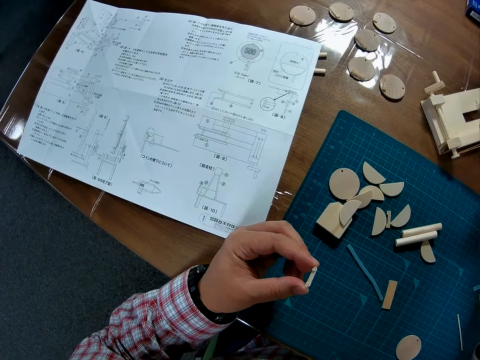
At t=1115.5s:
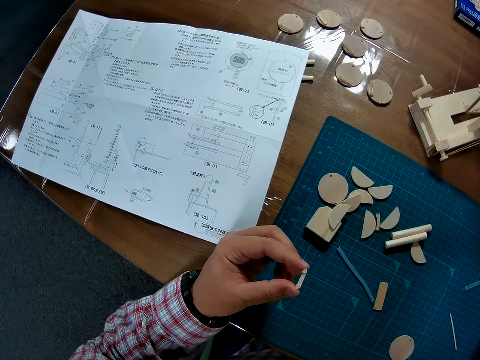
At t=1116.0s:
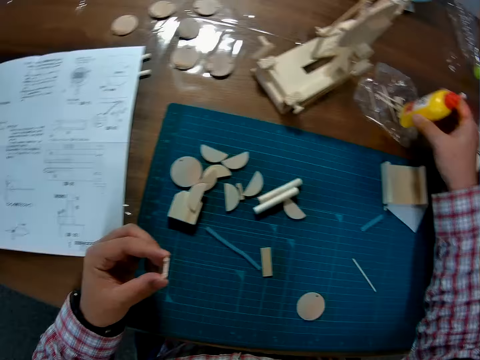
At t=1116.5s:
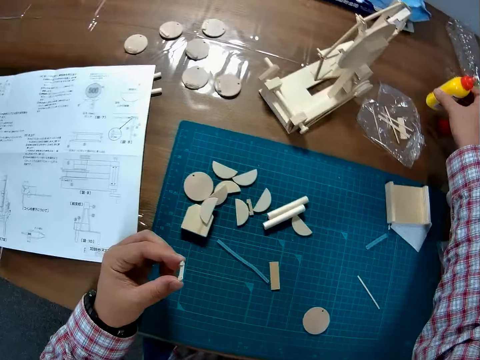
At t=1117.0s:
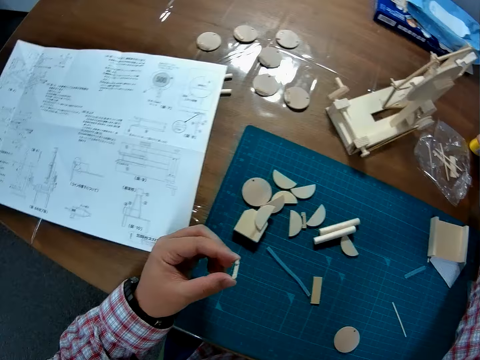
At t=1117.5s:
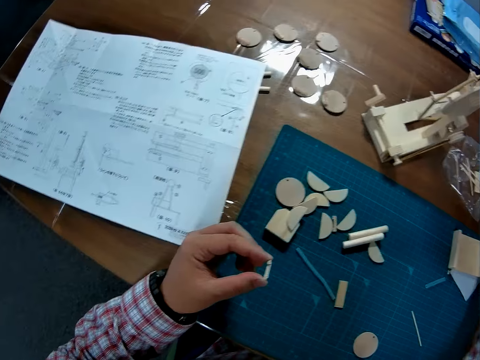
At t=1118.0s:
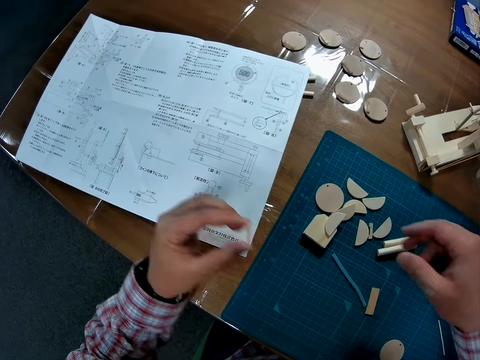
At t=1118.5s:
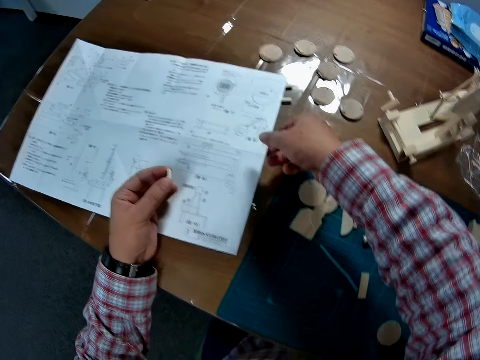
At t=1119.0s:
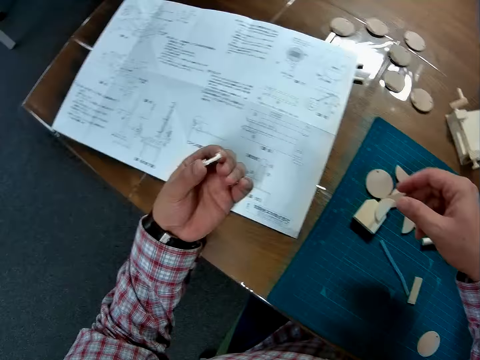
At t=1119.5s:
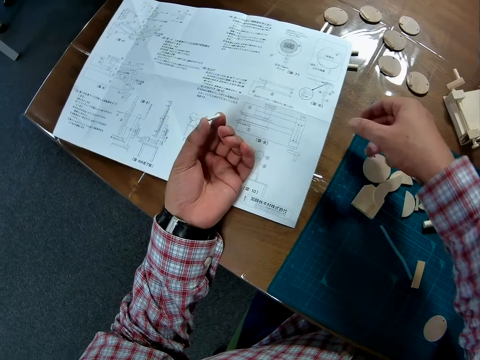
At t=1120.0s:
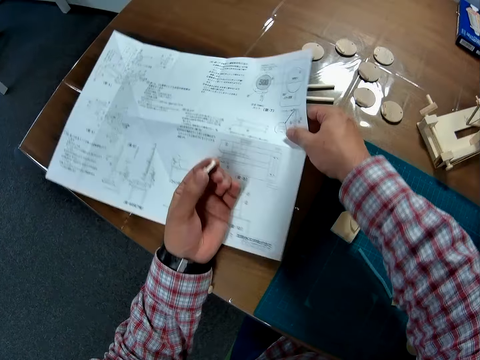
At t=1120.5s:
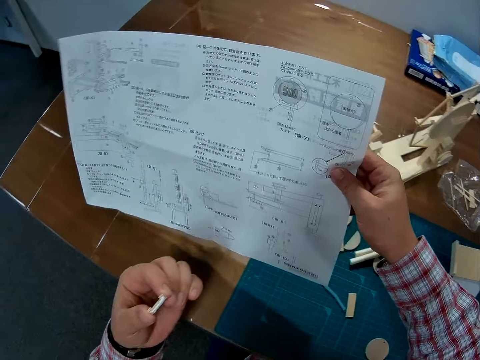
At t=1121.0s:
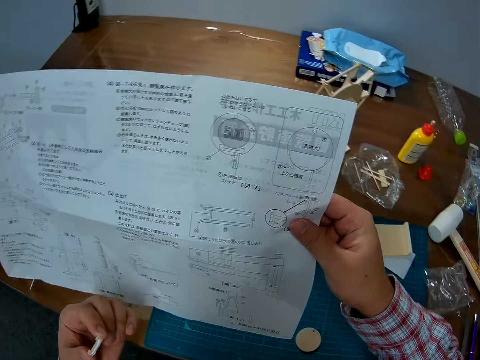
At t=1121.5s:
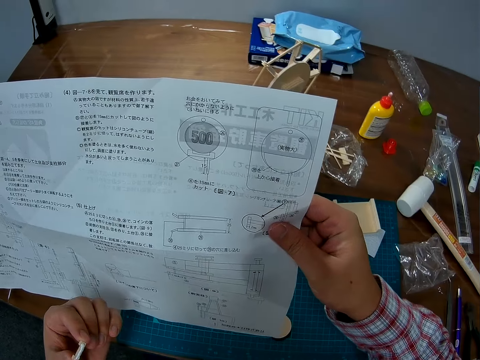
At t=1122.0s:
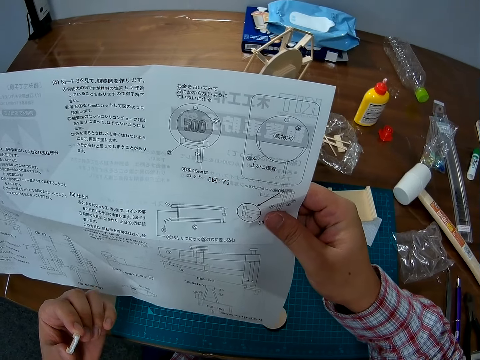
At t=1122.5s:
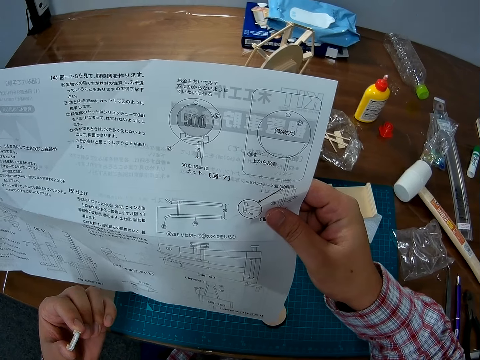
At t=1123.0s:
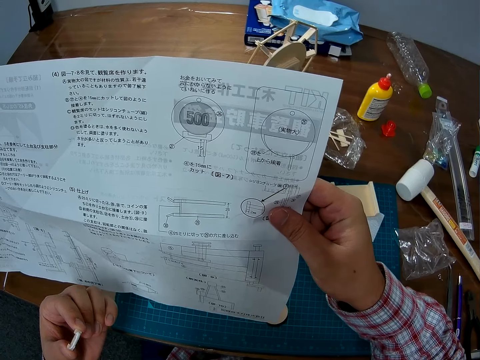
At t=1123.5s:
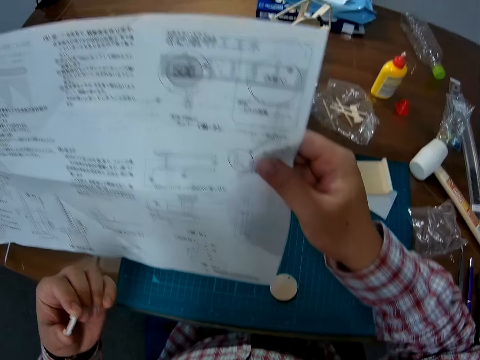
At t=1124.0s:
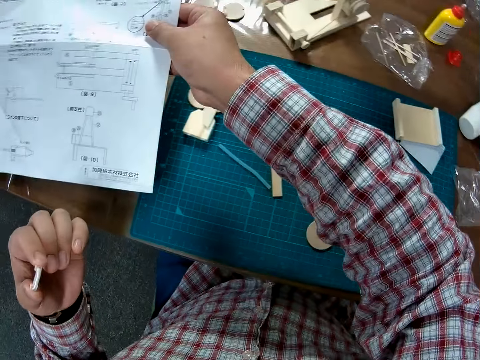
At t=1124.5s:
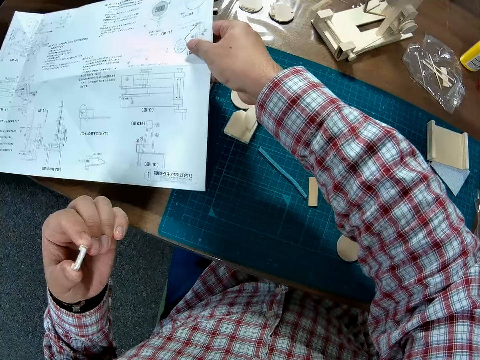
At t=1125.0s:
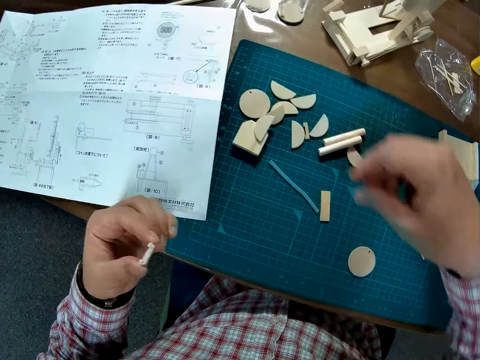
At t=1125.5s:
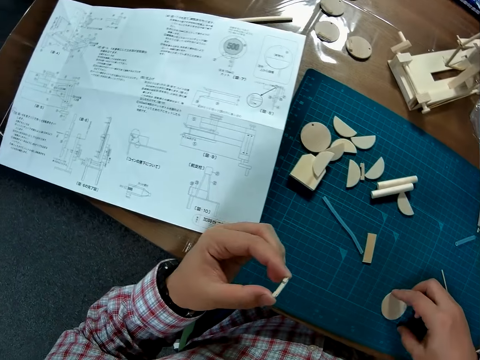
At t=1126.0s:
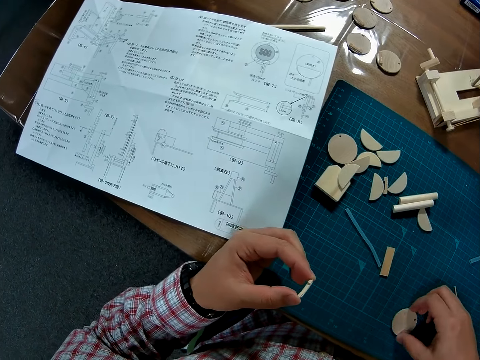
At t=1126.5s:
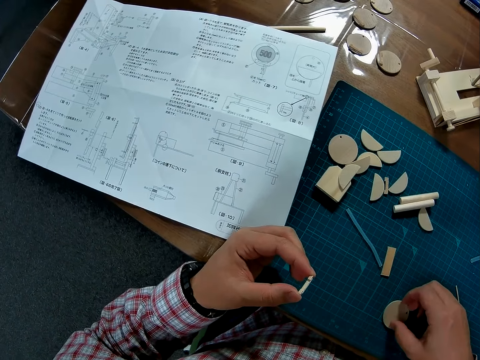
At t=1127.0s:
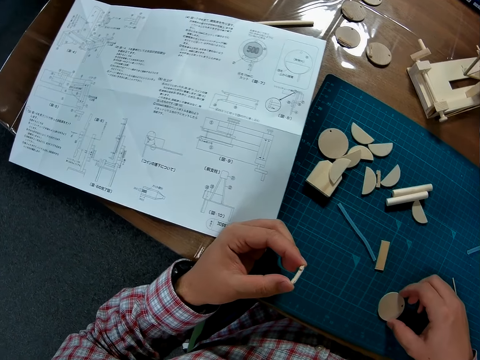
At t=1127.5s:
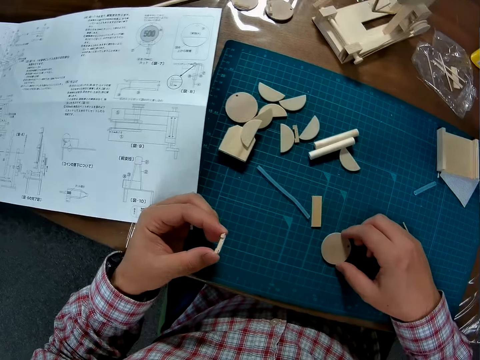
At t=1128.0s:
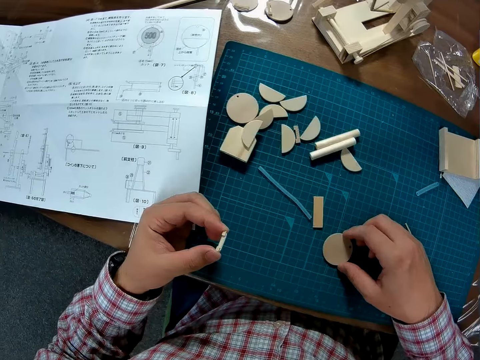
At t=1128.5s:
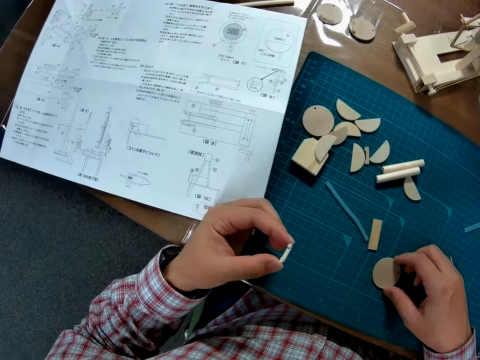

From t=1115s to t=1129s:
The camera wearer puts the glue bottle on the table. He directs the right hand towards a manual paper or sheet. He takes the manual sheet from the table with his right hand. He studies the manual. He places the manual sheet on the table. He adjusts the piece of craft material on the mat craft board.

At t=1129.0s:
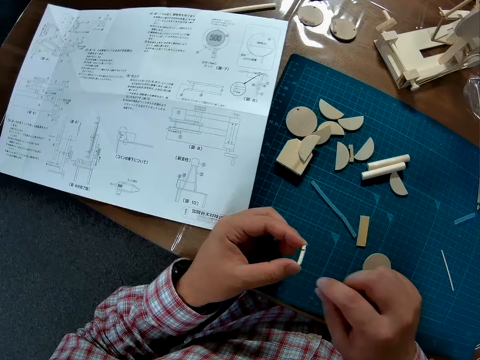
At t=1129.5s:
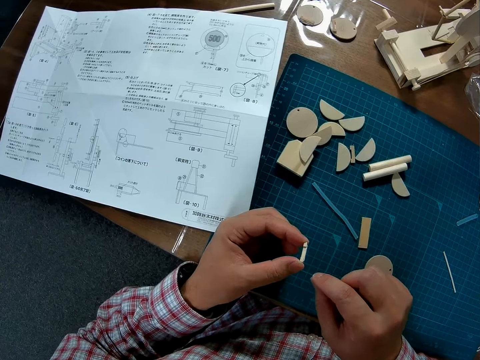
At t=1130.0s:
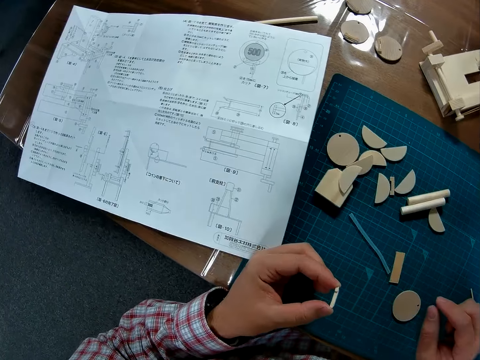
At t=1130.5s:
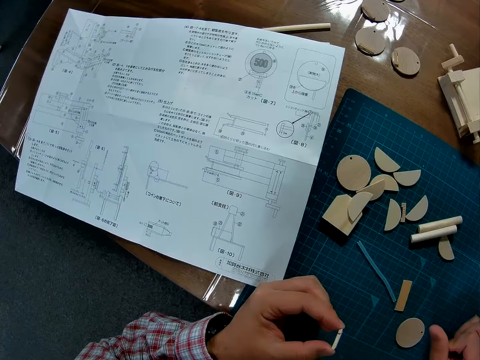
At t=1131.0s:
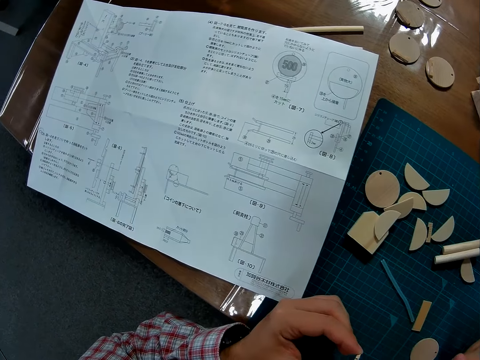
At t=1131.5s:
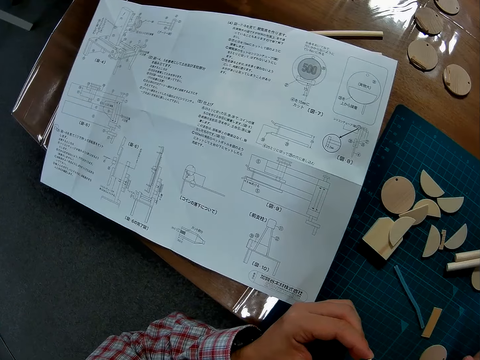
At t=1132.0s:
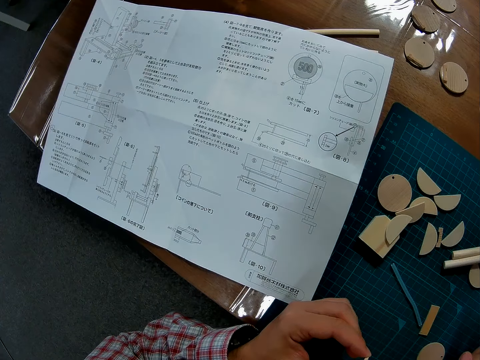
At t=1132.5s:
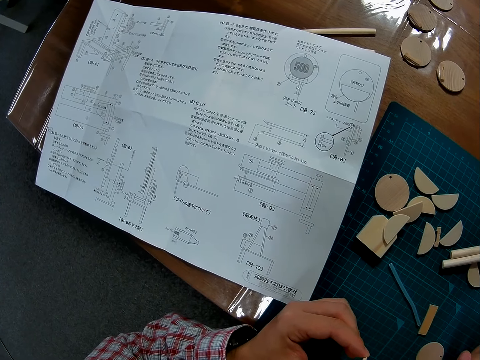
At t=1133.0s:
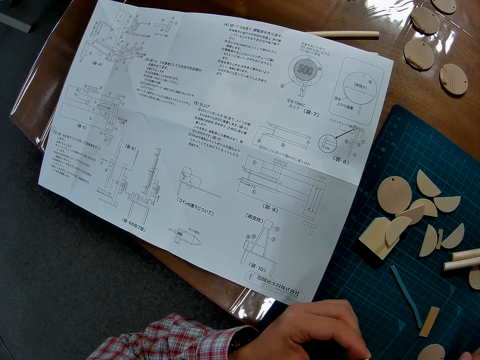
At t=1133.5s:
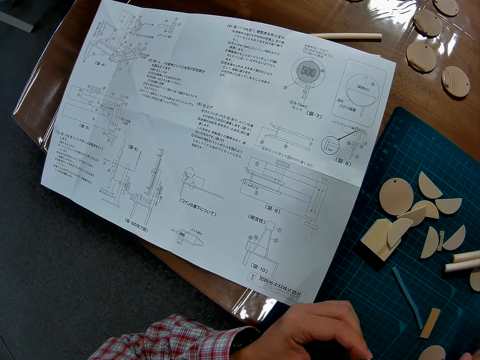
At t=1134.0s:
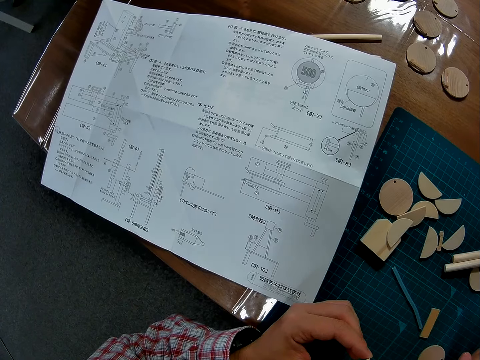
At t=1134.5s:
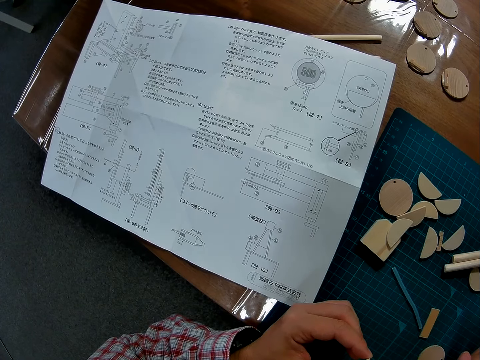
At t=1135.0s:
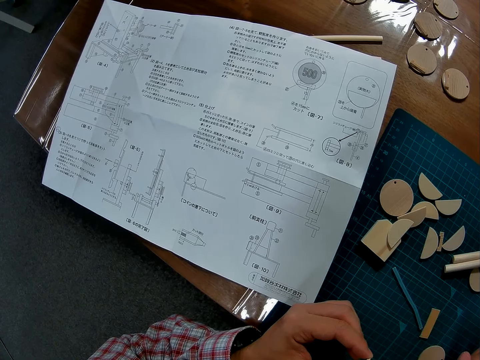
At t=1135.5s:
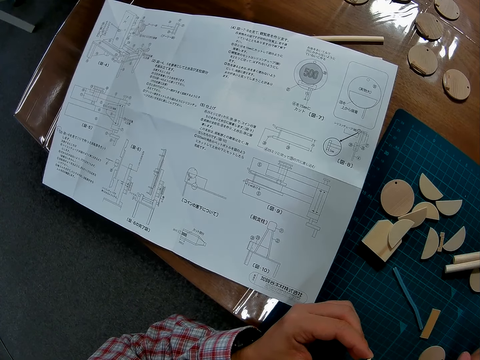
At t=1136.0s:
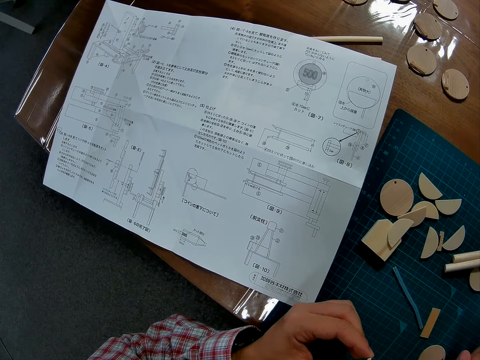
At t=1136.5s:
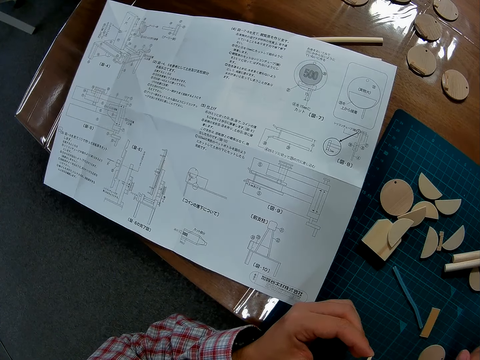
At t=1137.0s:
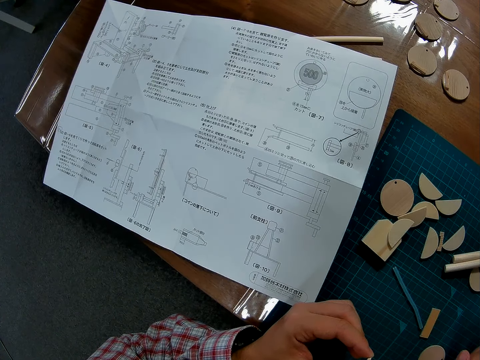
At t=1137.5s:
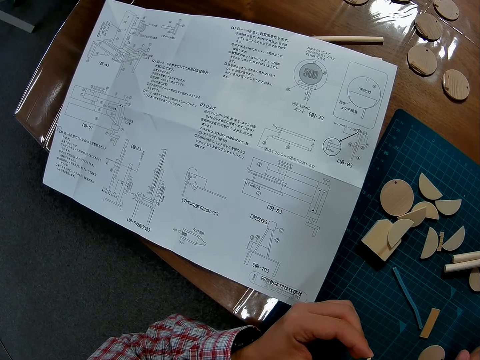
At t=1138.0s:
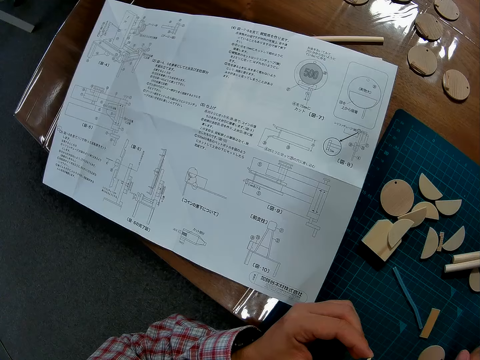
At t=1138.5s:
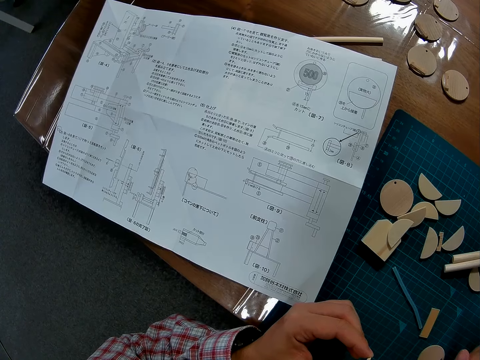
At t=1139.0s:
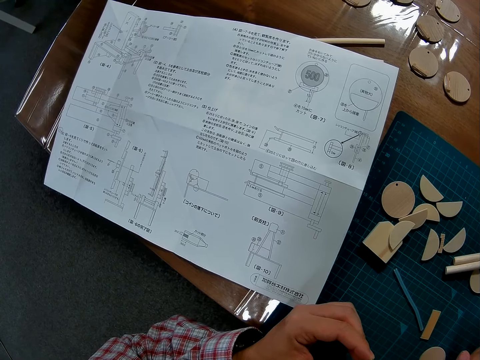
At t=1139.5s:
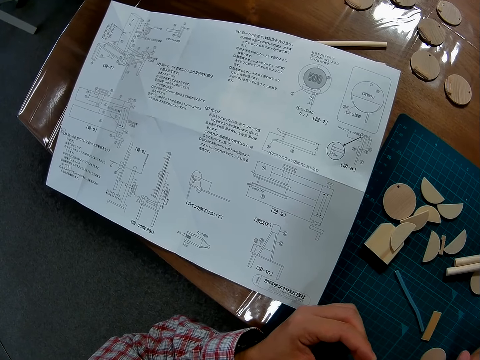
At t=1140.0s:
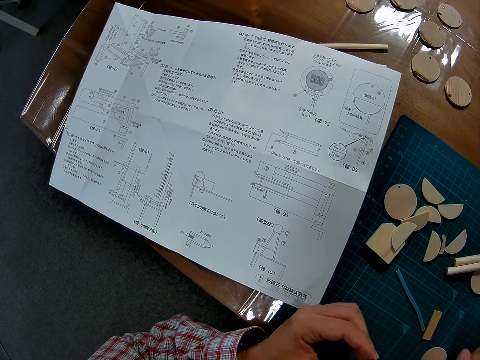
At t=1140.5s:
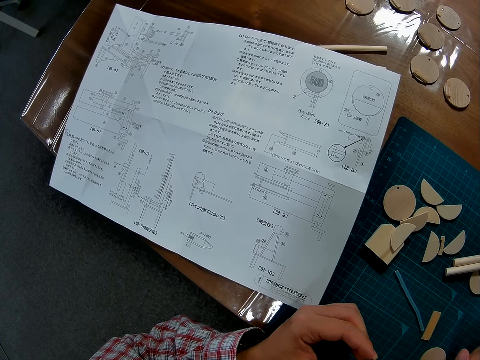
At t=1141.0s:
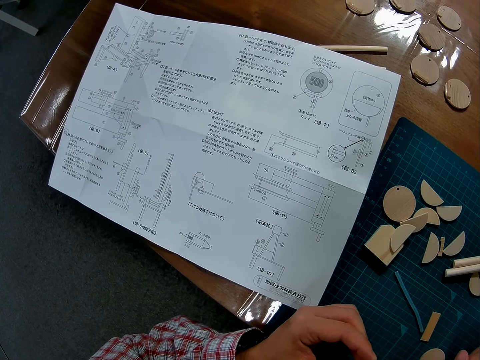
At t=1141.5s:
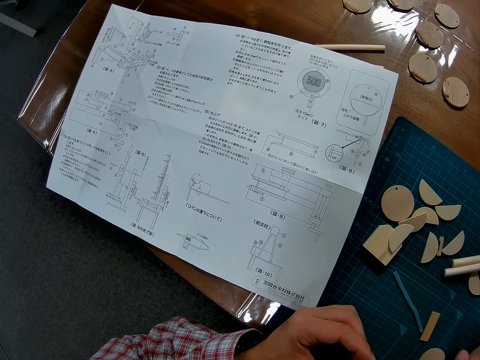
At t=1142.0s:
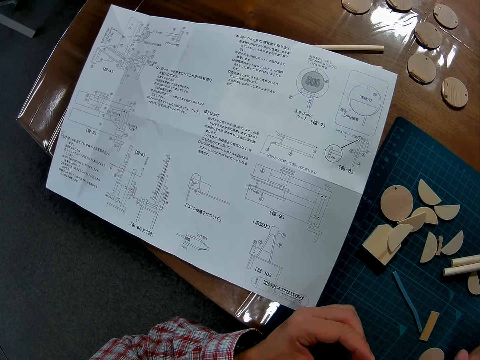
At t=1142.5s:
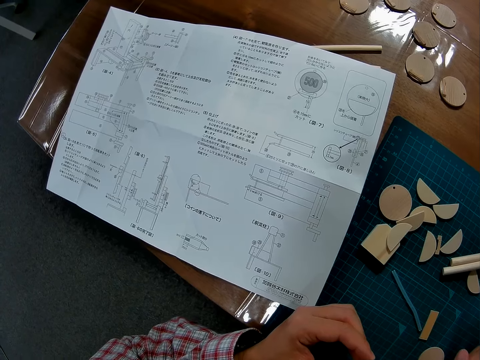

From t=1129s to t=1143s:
The camera wearer looks at the glued piece of craft material. They look towards the manual paper.
